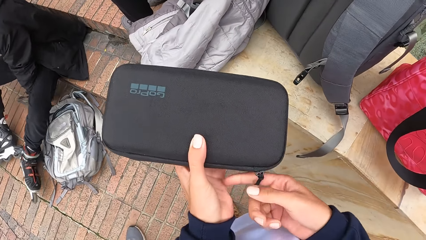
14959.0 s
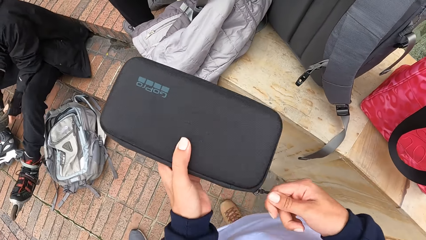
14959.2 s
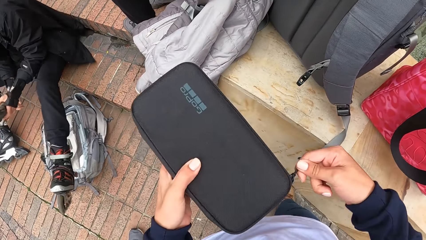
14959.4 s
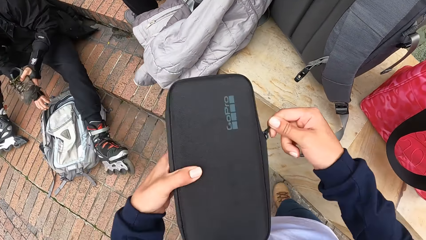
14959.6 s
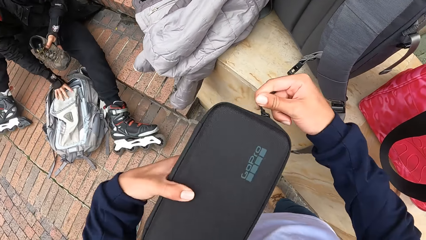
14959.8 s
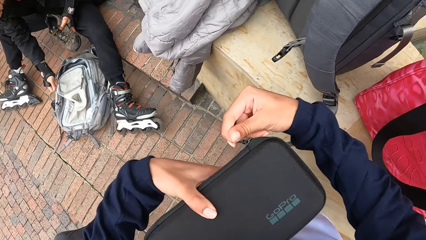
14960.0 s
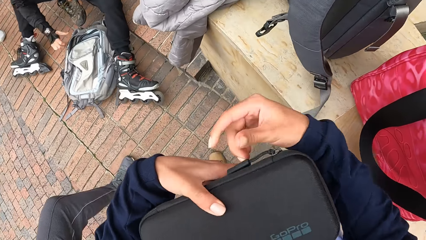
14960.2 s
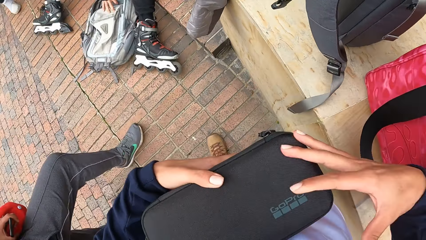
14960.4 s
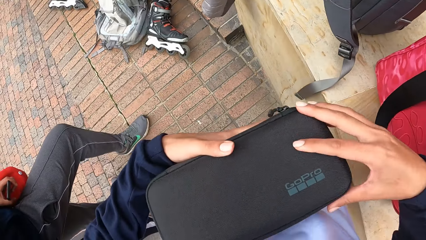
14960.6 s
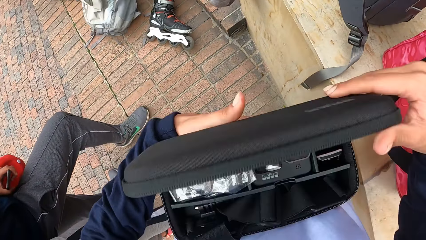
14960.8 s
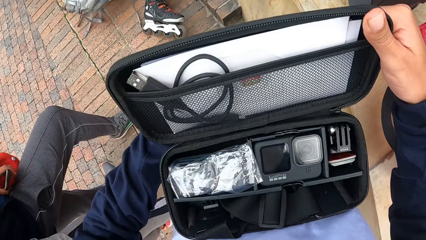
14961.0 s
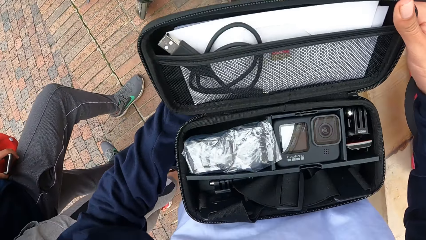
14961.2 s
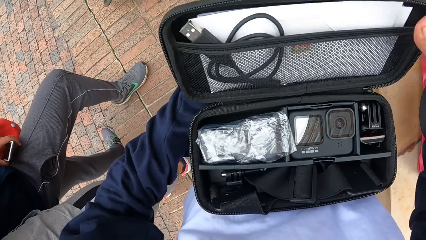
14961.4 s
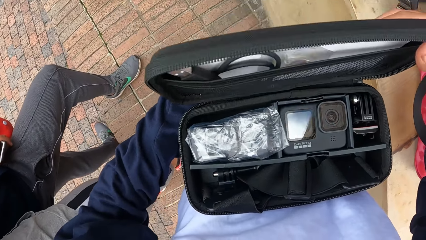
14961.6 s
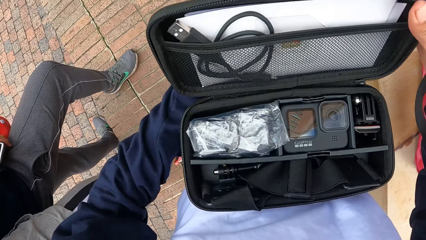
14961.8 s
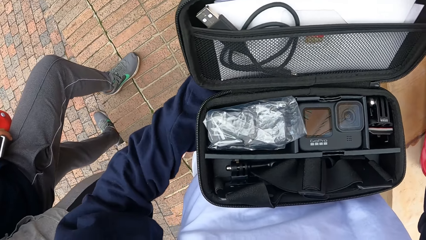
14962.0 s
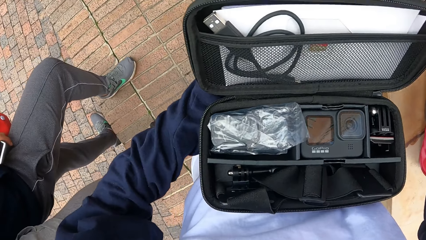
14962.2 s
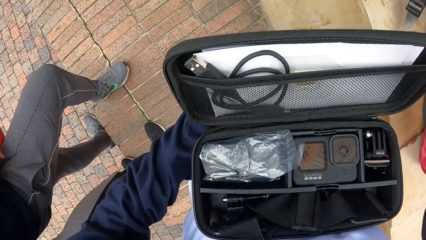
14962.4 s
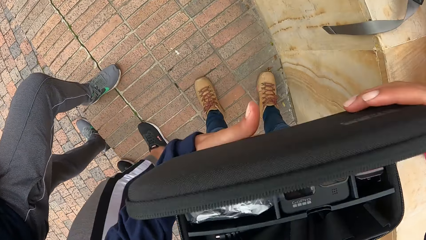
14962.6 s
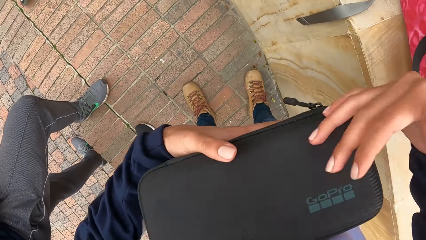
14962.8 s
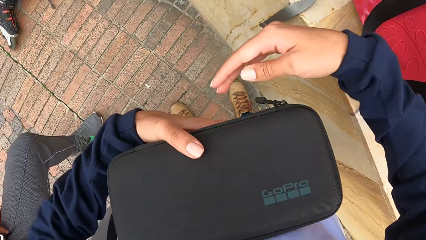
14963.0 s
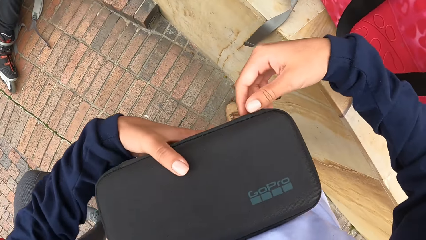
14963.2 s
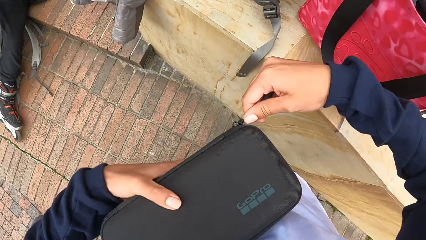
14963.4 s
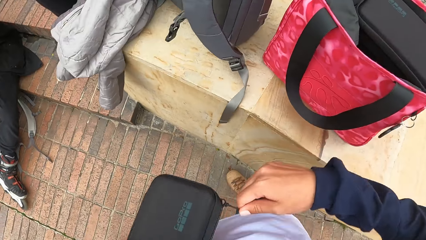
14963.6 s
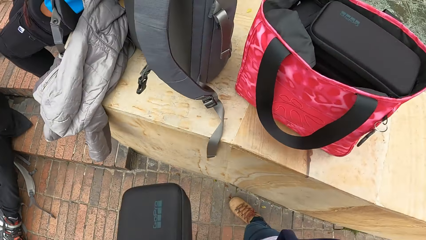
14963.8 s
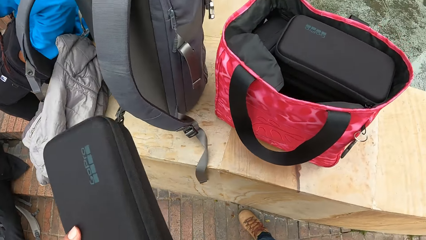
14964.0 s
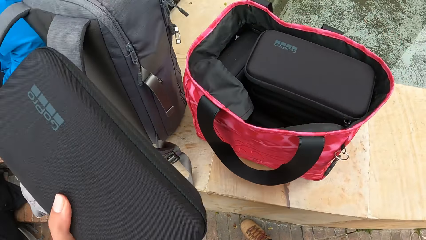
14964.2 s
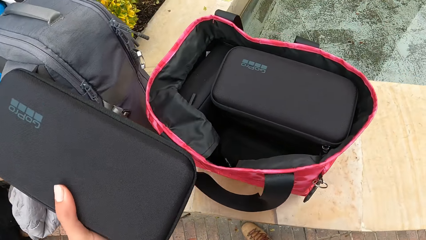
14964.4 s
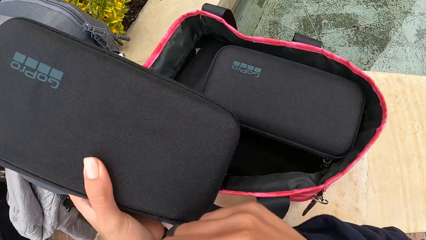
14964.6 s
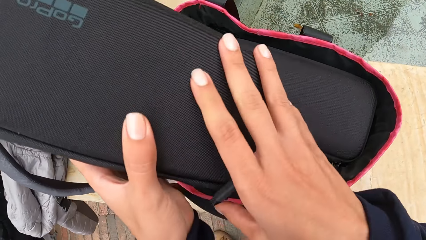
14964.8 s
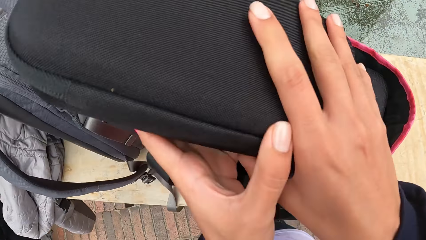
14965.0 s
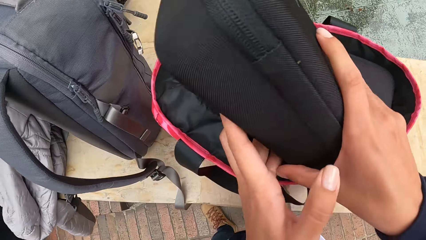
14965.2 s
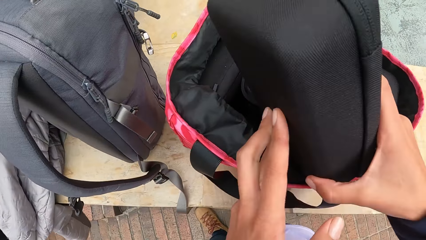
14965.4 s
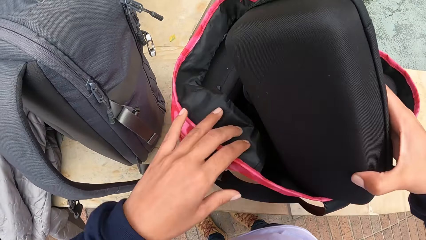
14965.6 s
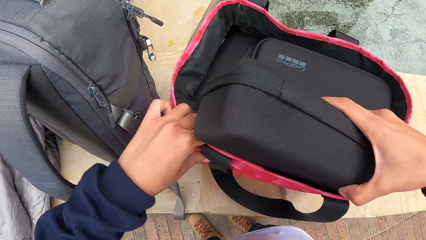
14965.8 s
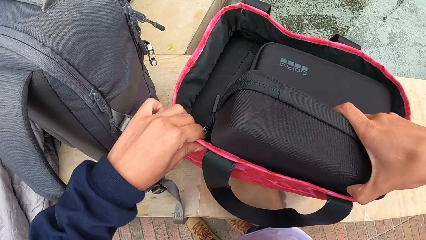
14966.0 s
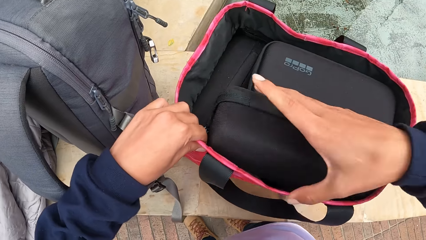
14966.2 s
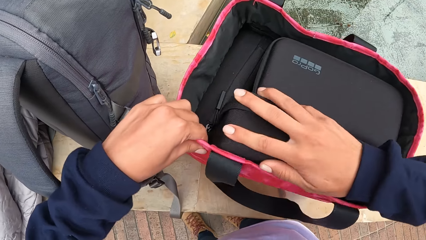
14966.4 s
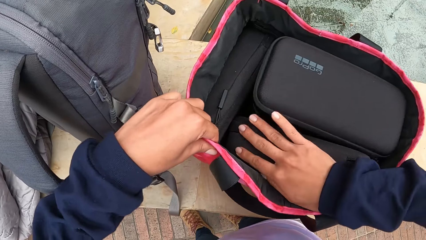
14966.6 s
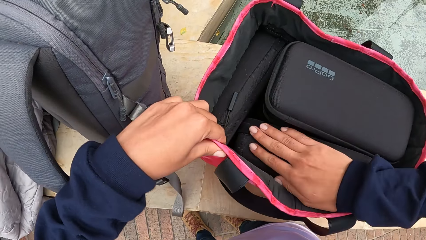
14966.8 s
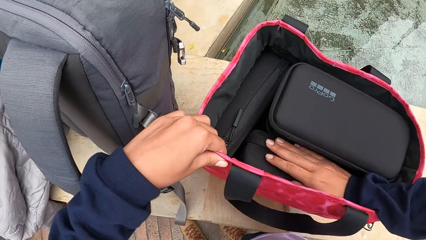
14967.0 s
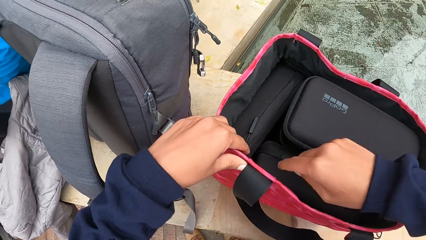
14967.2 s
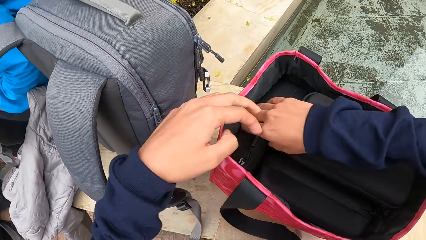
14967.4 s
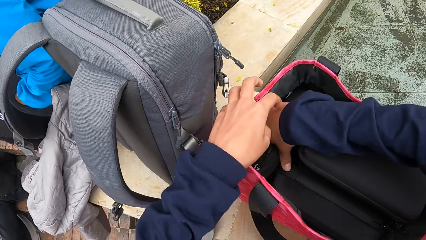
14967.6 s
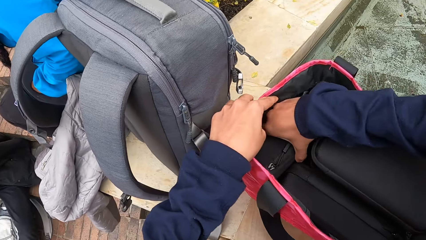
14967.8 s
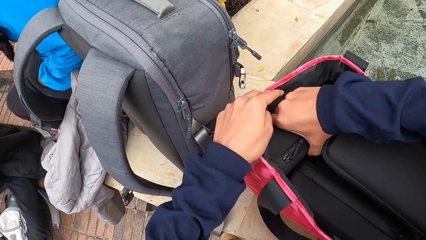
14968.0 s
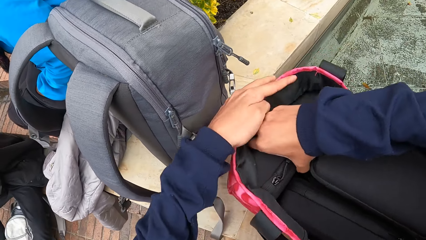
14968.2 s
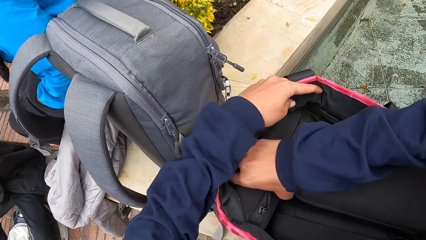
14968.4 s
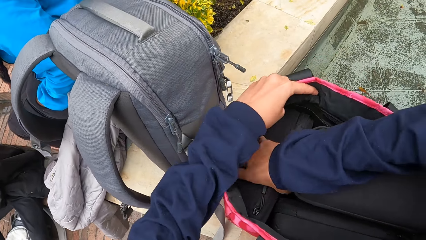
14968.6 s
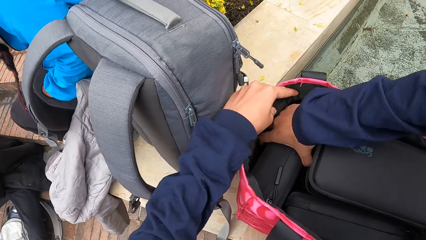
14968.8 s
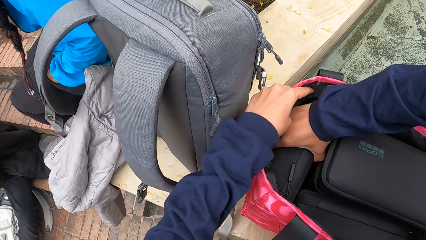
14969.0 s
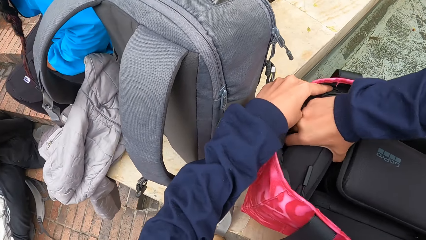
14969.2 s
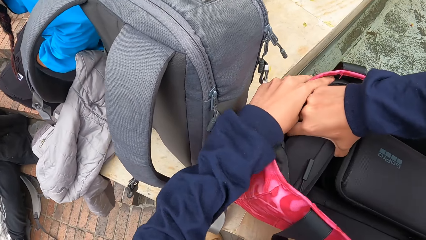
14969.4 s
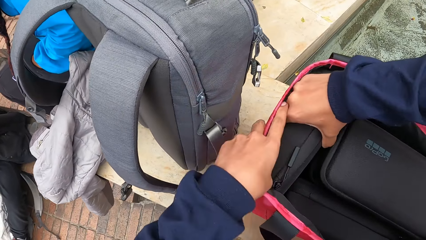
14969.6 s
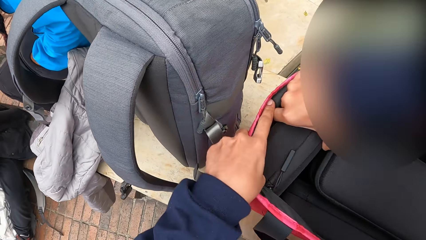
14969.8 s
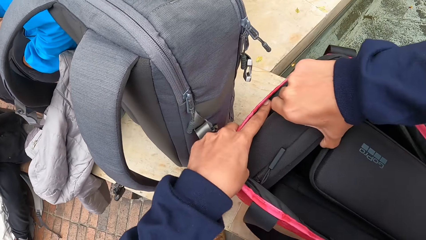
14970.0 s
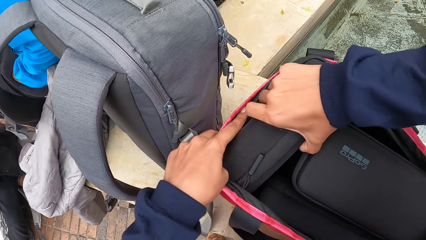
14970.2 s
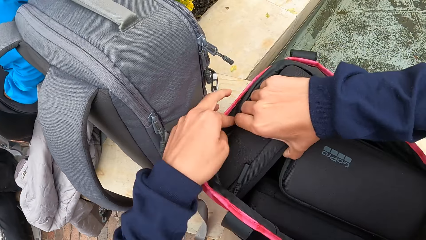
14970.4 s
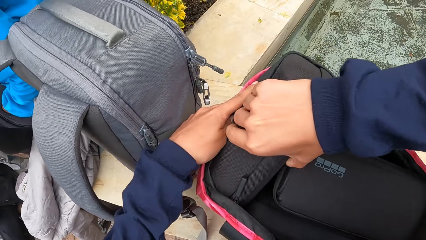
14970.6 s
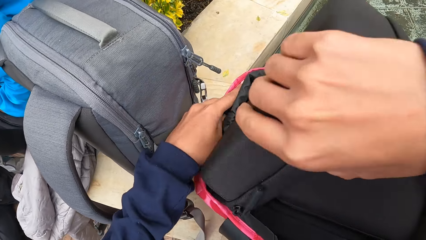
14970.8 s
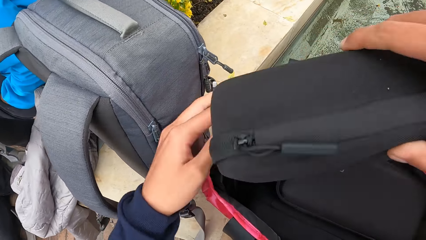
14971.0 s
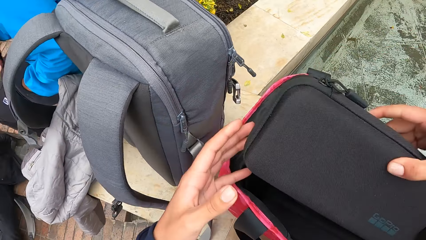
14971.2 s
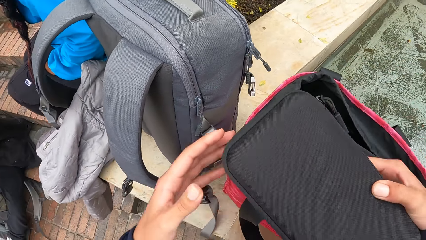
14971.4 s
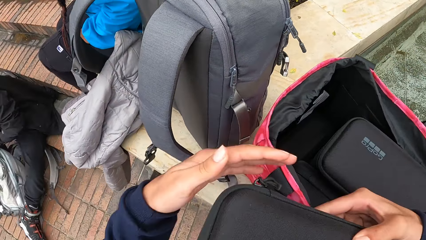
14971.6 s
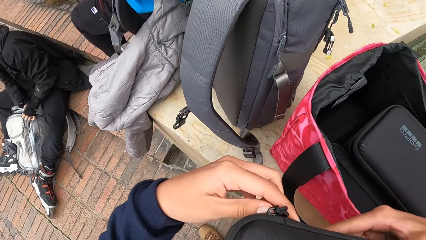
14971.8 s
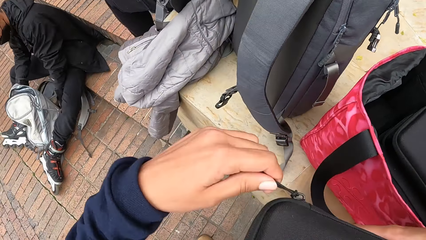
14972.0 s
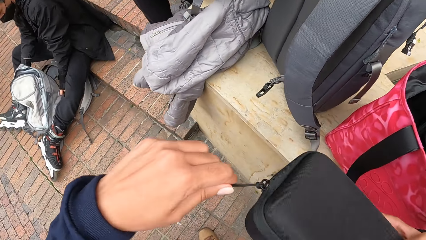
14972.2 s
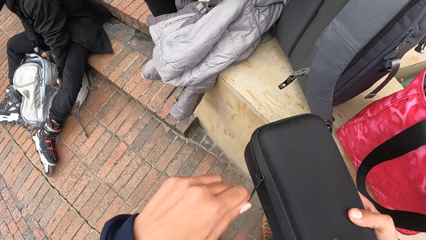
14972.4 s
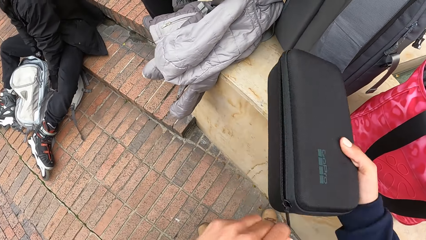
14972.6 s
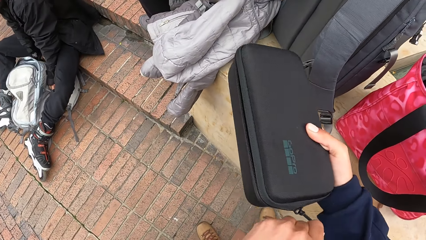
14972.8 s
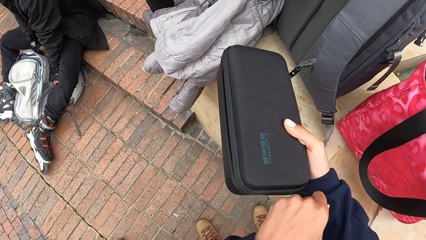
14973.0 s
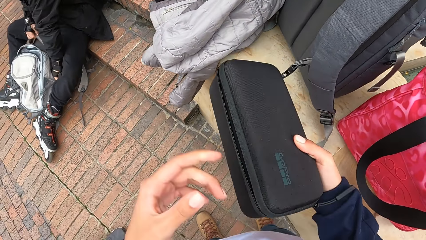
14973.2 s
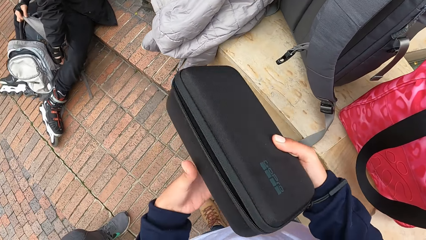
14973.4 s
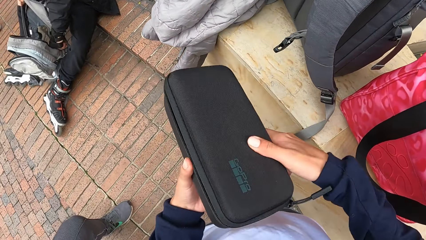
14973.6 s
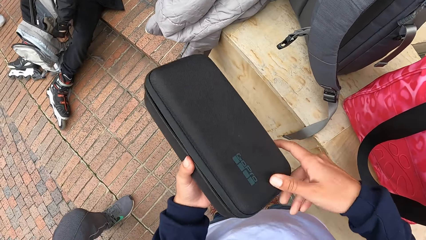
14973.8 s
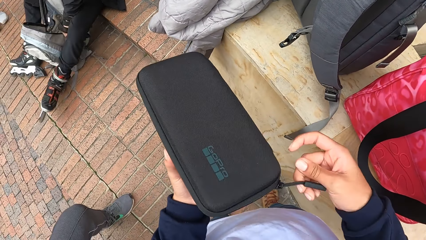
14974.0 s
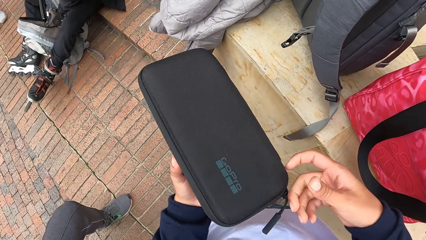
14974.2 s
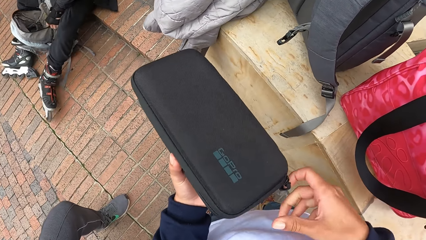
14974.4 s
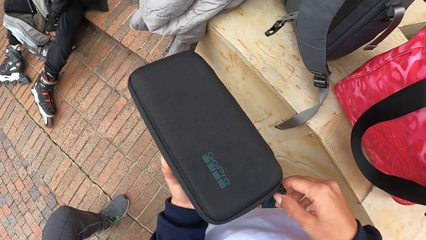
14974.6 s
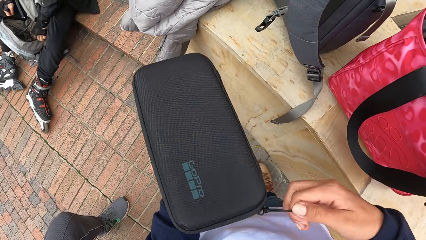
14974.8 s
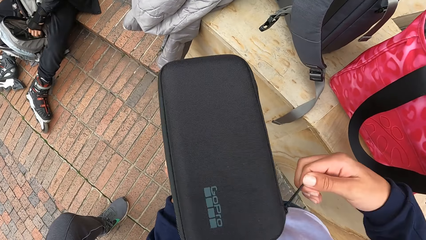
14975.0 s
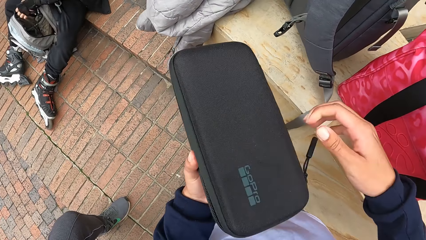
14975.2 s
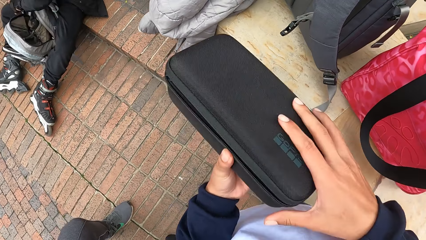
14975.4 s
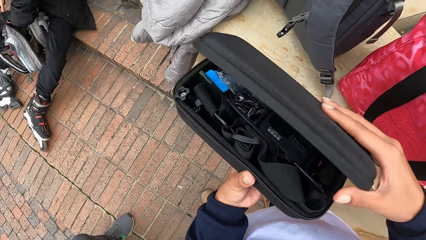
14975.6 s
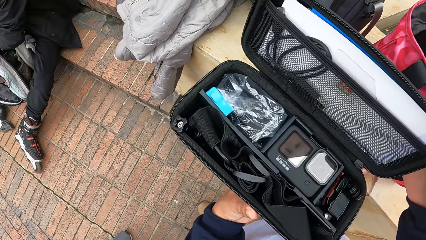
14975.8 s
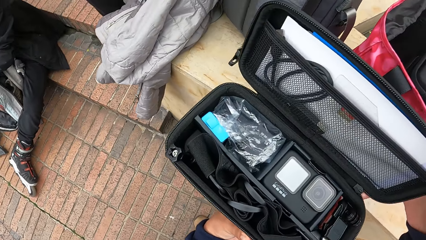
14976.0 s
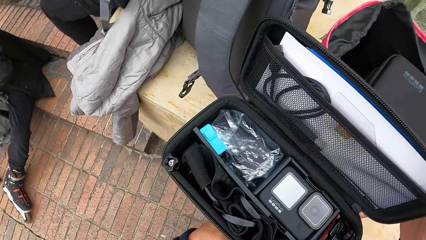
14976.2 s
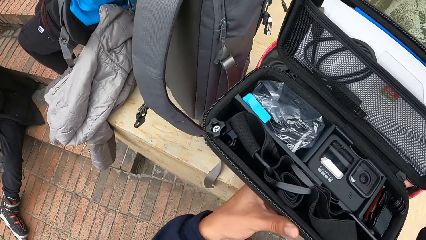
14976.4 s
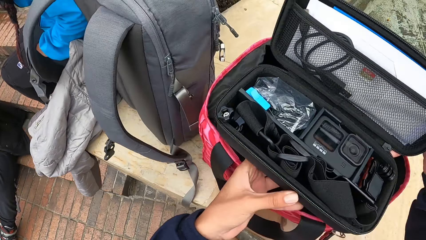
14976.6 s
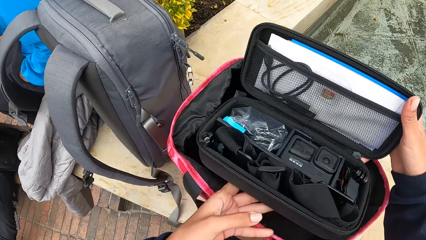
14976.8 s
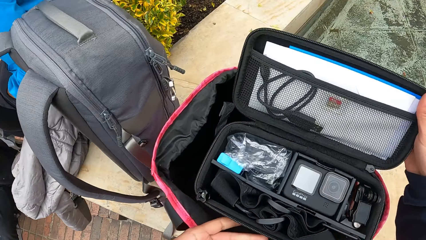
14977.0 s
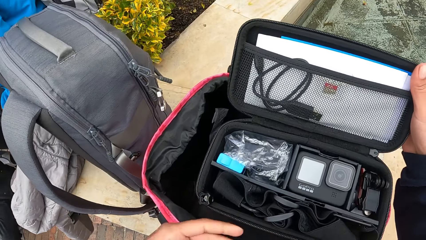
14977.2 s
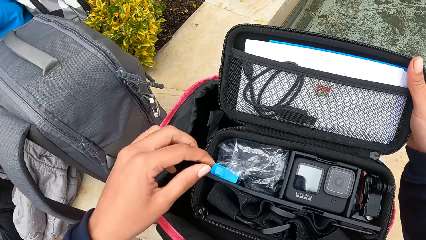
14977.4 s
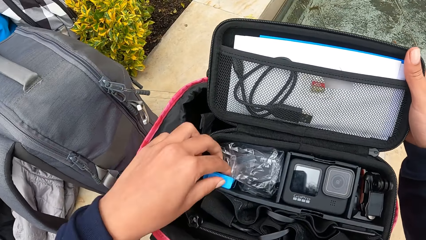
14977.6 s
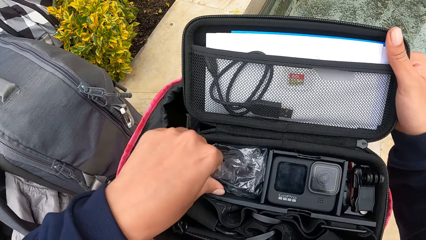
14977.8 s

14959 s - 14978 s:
The camera wearer holds the camera case with both hands. The man picks up his shoe on the ground with his left hand. The camera wearer unzips the camera case with her right hand. She opens the bag. The man opens the bag on the pavement with his right hand. The camera wearer opens the case with her right hand. She closes the camera case with her right hand. She zips the camera case with her right hand. She passes the camera case to her right hand. She drops the camera case in the bag with her right hand. She picks up the camera case in the bag with her right hand. She removes the bag. The man adjusts the bag with both hands. The camera wearer unzips the camera case with her left hand. She opens the case with her right hand. She places the case on the bag with both hands.
